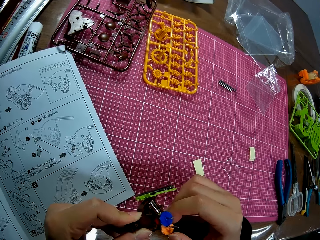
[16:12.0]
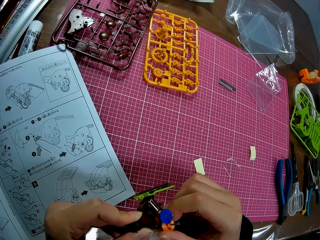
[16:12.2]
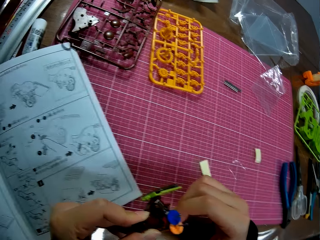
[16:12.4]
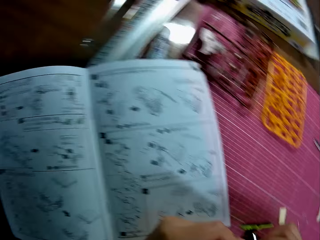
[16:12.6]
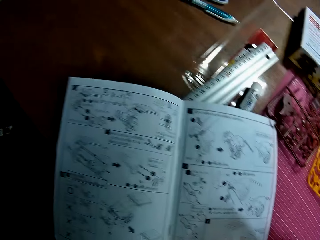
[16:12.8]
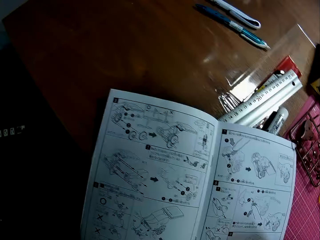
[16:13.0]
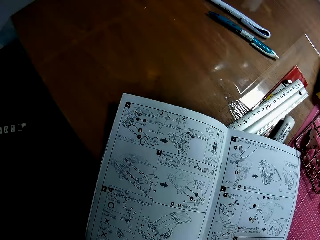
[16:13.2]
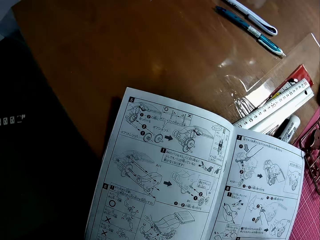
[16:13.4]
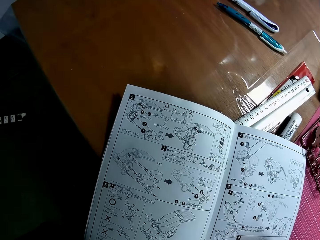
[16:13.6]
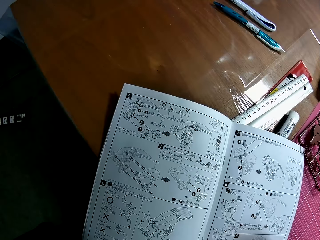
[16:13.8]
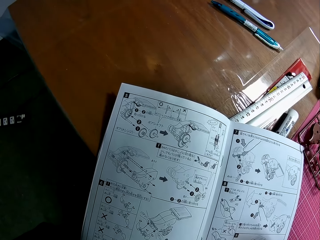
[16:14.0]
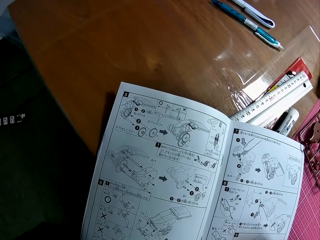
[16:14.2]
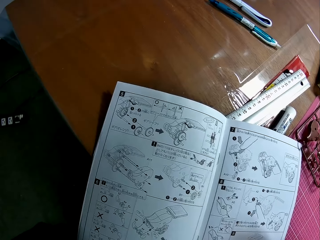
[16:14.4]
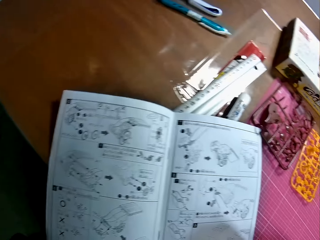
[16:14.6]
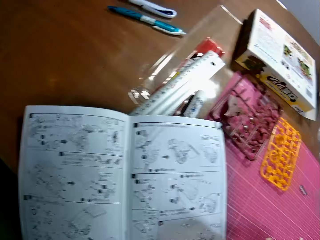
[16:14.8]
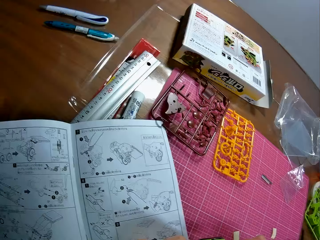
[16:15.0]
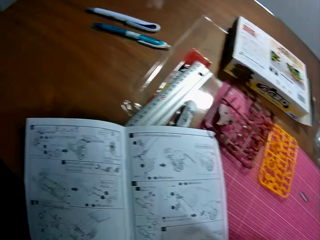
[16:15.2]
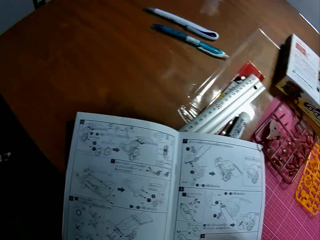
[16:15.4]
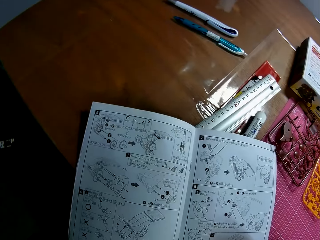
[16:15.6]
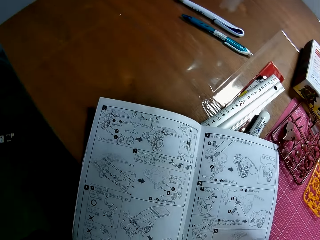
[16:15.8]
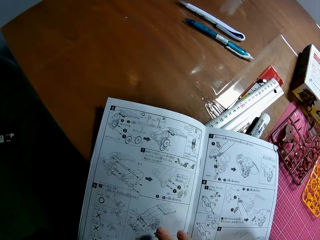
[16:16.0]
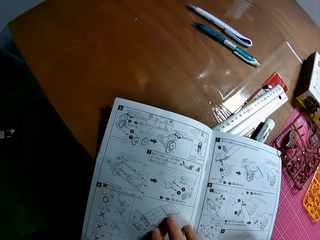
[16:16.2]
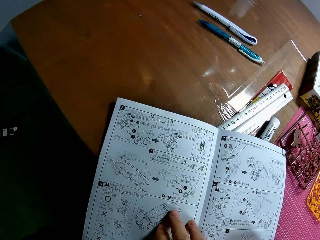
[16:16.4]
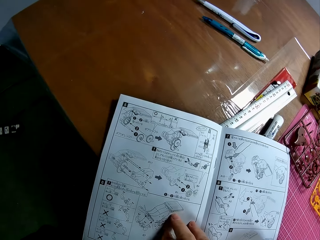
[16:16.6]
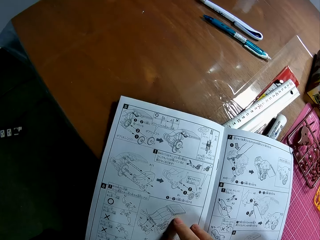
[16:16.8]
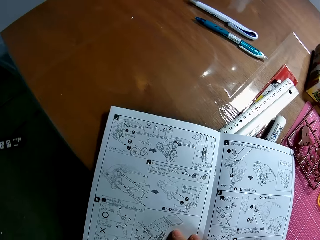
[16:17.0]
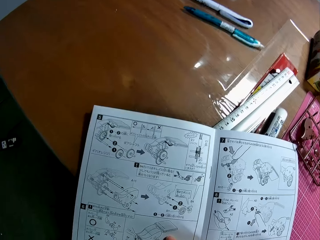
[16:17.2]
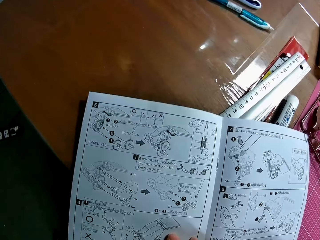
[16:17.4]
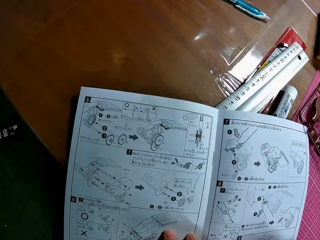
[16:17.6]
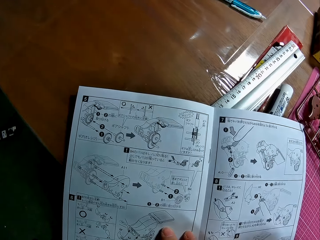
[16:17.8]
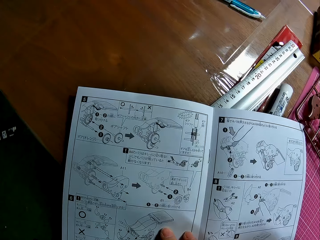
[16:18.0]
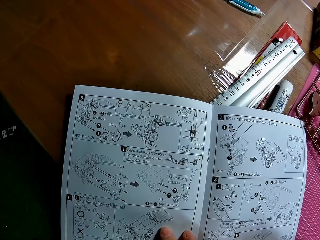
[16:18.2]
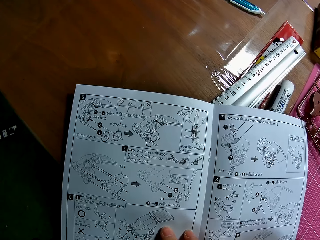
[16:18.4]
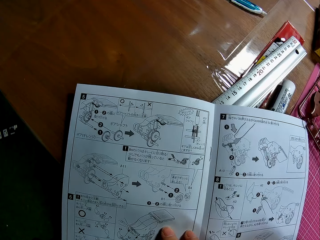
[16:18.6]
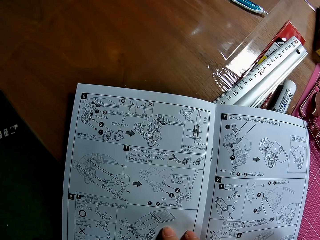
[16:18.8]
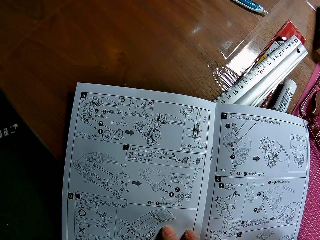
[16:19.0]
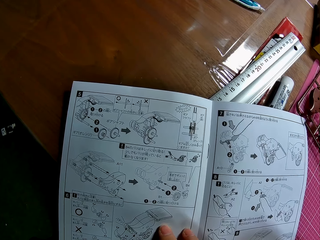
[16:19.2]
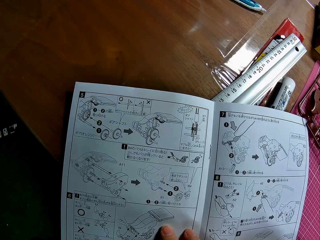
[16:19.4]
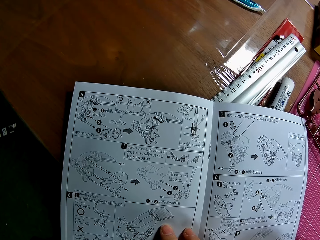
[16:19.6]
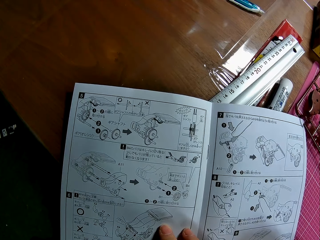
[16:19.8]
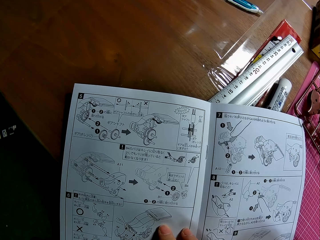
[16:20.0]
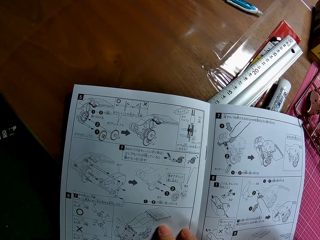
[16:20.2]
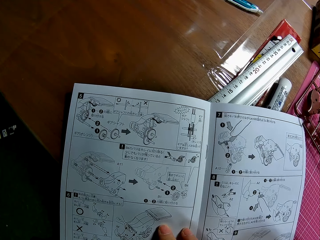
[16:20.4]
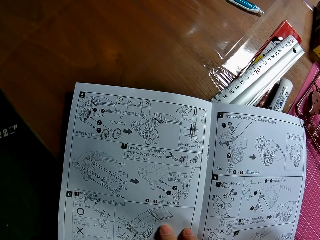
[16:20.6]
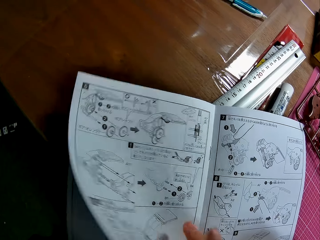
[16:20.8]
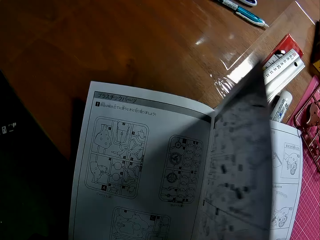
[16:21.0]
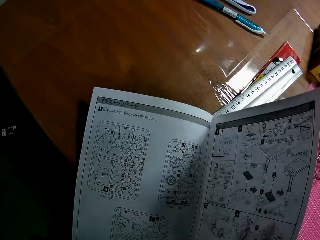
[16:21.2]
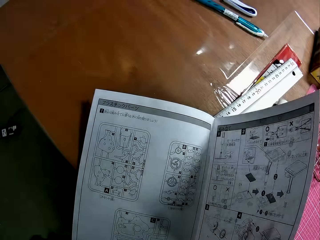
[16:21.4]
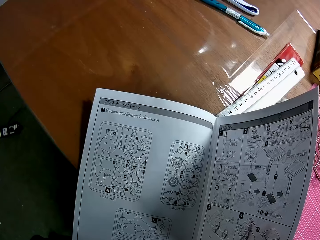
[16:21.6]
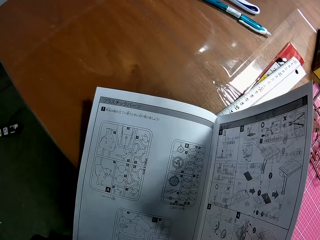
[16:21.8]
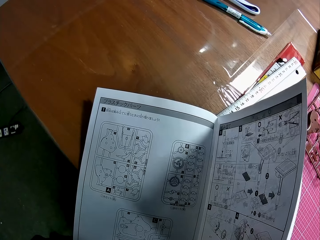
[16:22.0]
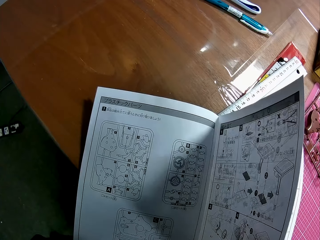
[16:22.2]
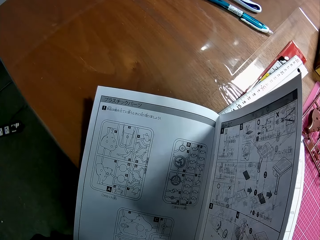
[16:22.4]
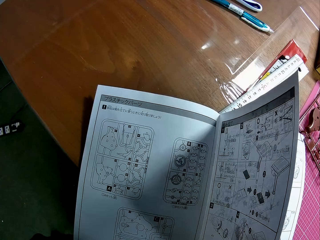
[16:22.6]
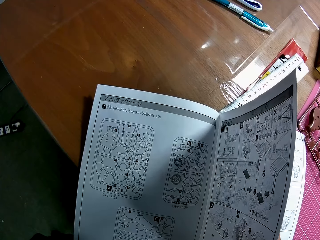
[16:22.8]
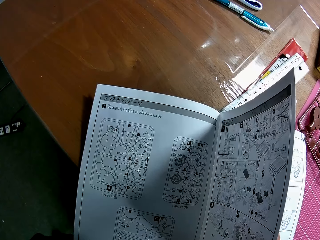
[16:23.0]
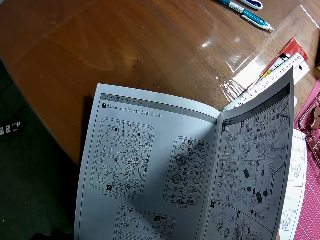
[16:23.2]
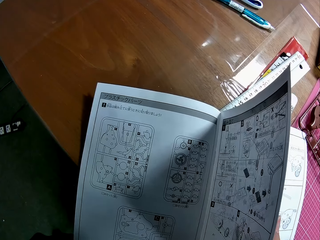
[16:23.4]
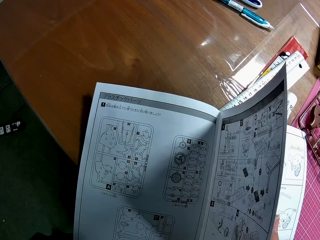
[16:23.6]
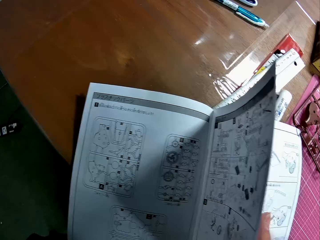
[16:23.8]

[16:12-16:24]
The camera wearer looks towards the instruction manual, or book, on the table briefly. He places his right fingers on the instruction manual. He holds the book and looks at the book. He opens another page of the instruction manual. He holds the page. He looks at the book.

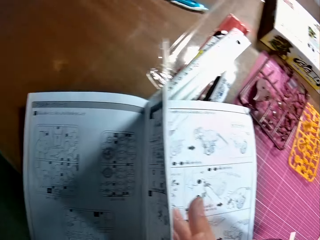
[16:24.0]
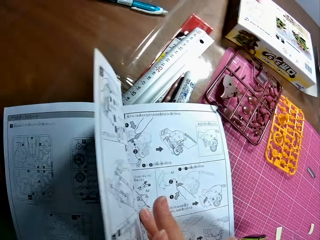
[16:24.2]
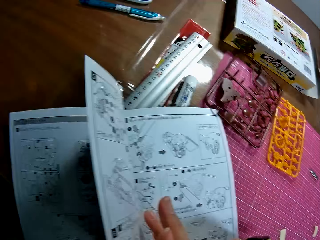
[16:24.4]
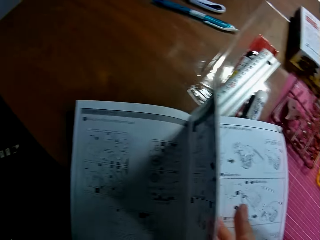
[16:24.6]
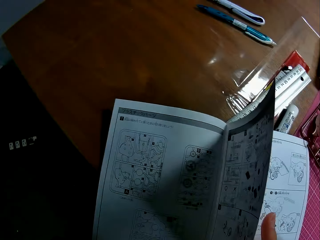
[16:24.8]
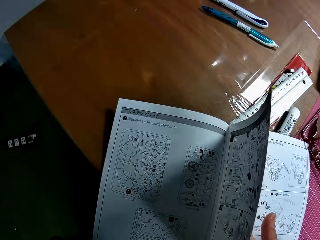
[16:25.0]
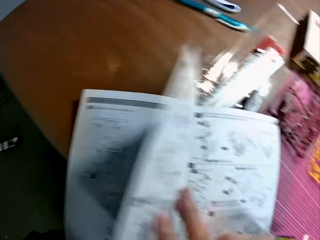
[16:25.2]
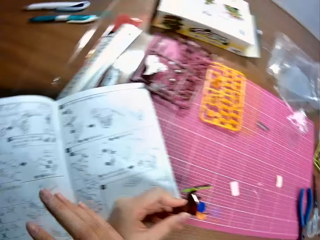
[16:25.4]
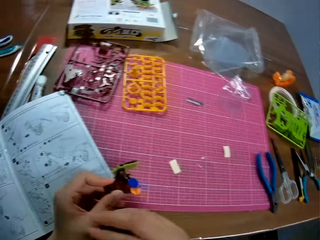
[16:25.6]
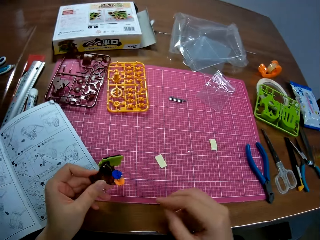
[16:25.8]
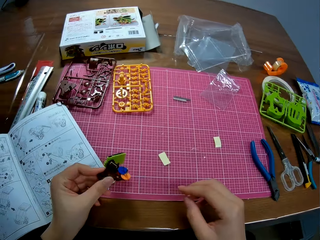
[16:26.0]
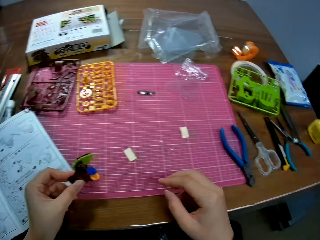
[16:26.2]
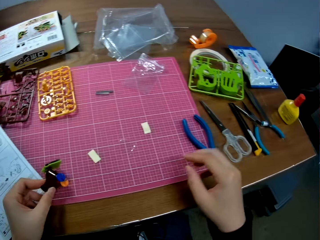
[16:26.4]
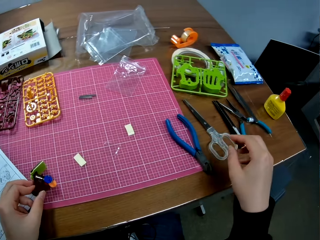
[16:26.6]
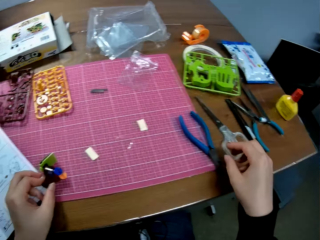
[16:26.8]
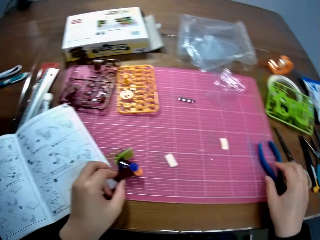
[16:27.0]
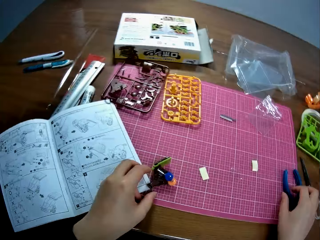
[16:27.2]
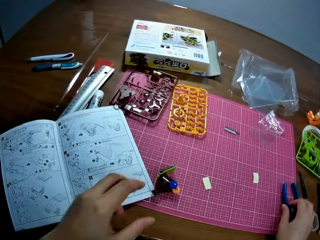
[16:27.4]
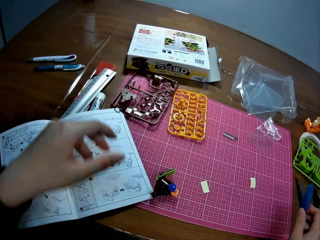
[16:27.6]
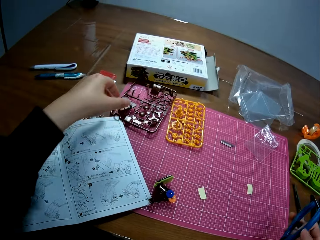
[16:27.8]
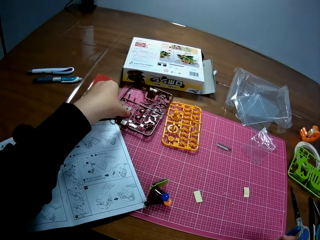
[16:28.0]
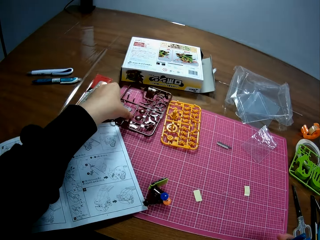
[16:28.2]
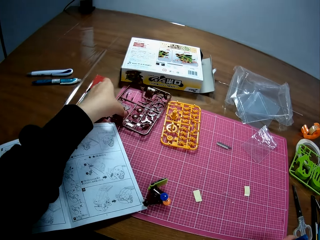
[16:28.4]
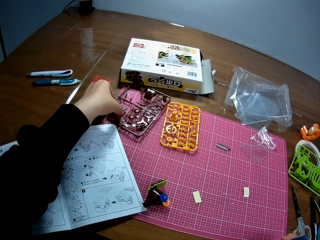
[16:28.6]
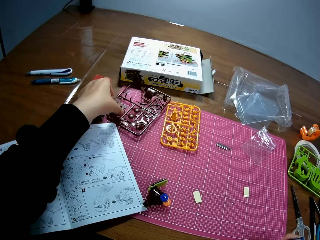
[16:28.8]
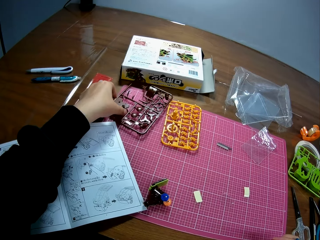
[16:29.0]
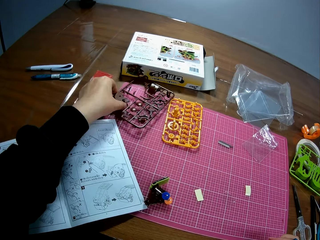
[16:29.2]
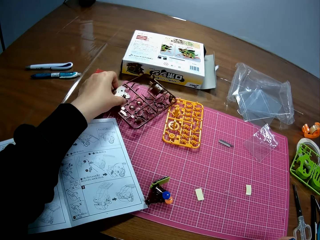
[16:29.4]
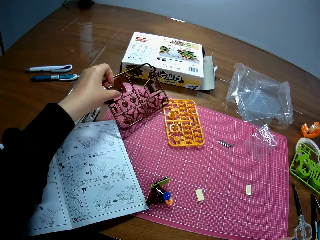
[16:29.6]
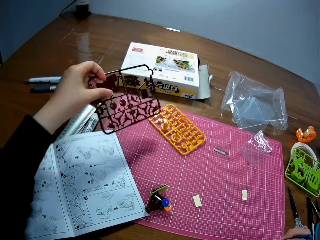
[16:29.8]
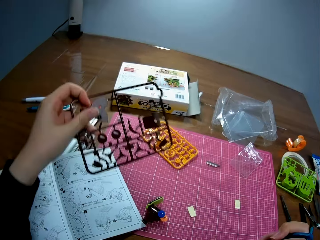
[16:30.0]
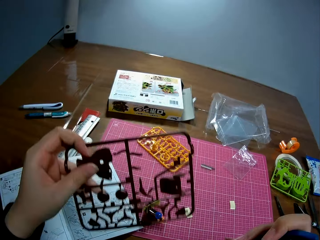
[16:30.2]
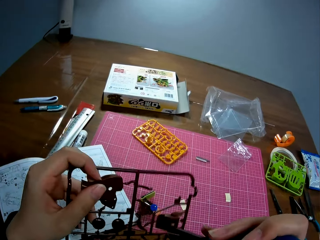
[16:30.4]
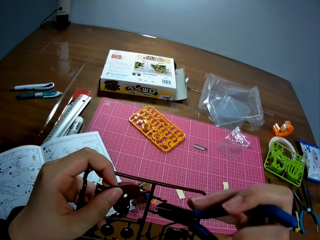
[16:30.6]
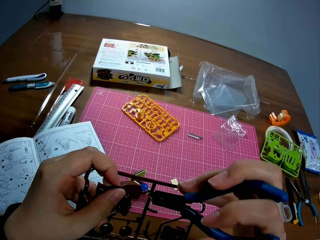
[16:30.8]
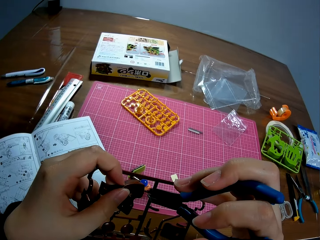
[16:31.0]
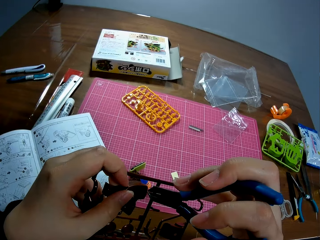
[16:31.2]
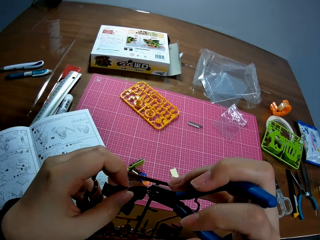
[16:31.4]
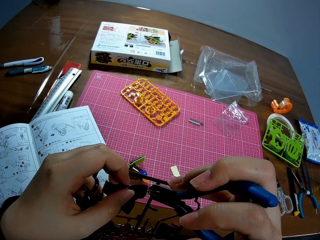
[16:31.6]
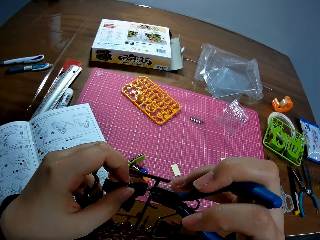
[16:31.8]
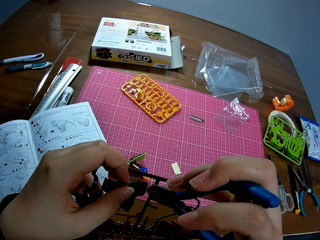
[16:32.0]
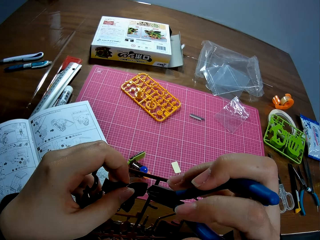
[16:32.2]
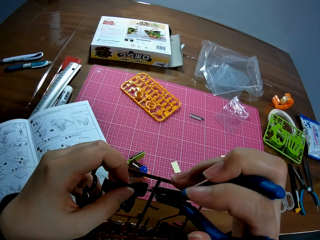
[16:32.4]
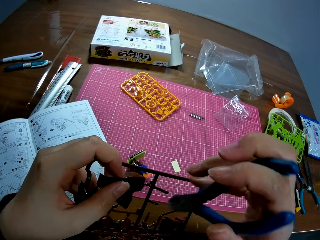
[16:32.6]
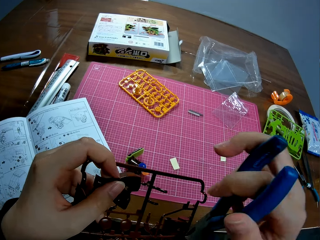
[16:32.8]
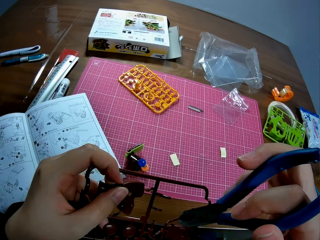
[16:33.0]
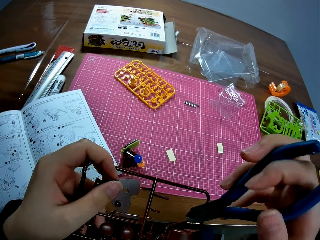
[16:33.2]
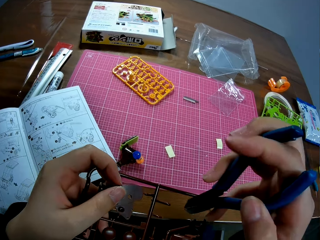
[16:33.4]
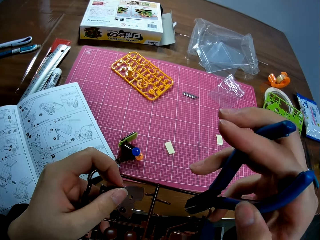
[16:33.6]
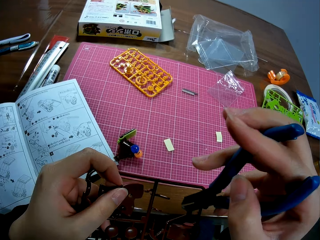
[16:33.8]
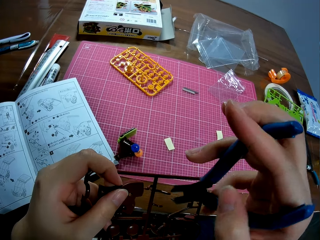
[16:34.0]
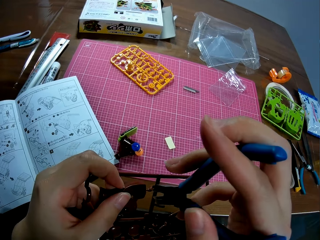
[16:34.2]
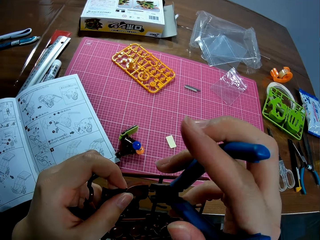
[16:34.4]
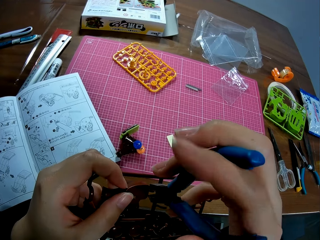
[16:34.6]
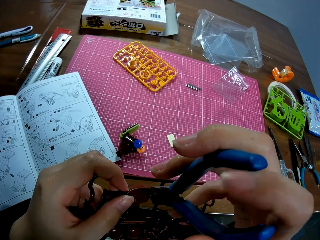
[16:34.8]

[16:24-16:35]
The camera wearer looks towards the model sheet briefly. They flip a page. They look around the table. They hold the plastic or mechanical model. They drop the mechanical model on the pink sheet on the table. They pick up a pliers from the table. They pick up the brown model sheet from the pink sheet on the table. They cut the plastic model pieces. They adjust the pliers briefly.
